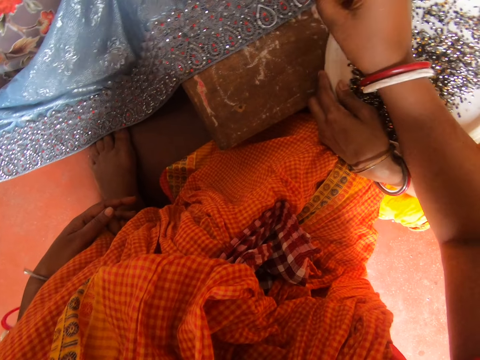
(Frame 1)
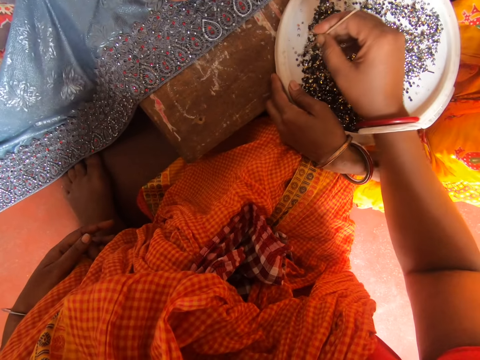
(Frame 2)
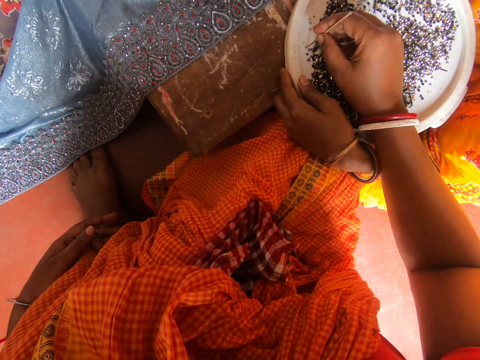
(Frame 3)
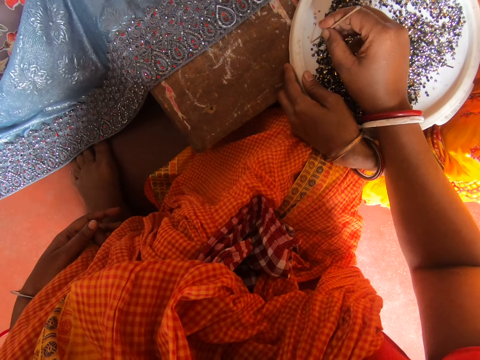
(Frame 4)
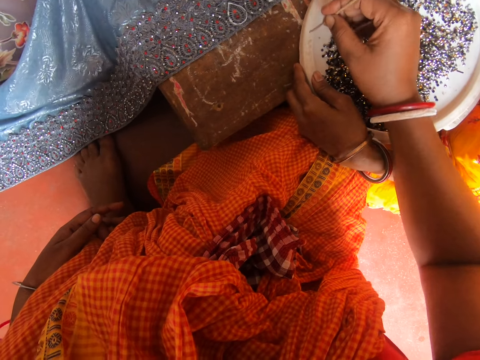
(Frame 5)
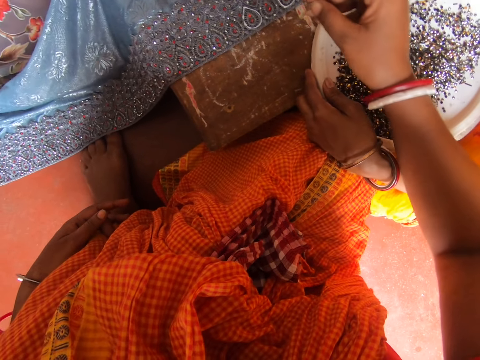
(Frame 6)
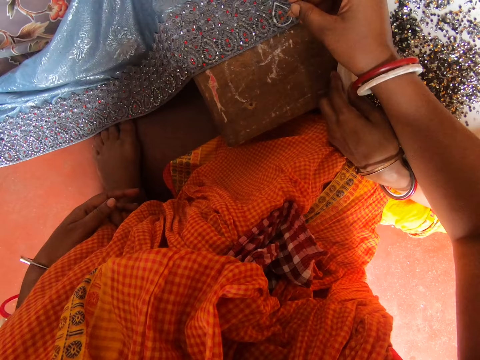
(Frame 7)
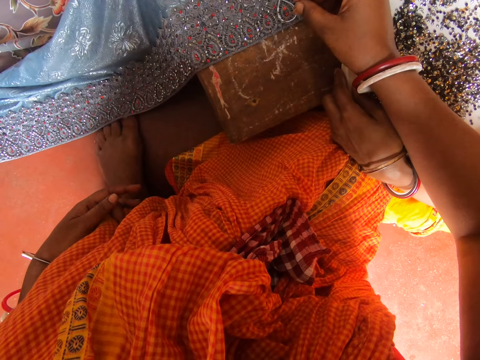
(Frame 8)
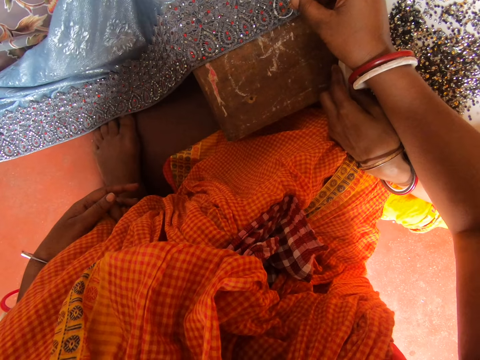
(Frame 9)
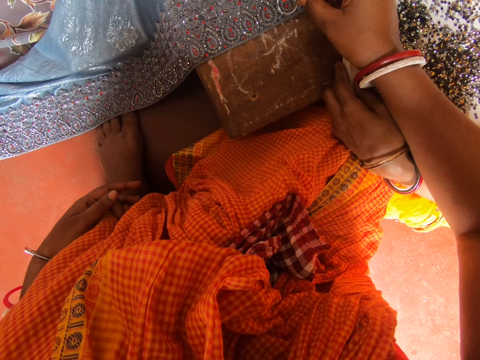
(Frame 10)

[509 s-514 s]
A woman attaches bins on the fabric with a pin.

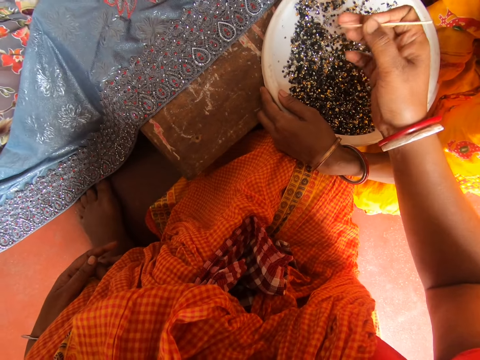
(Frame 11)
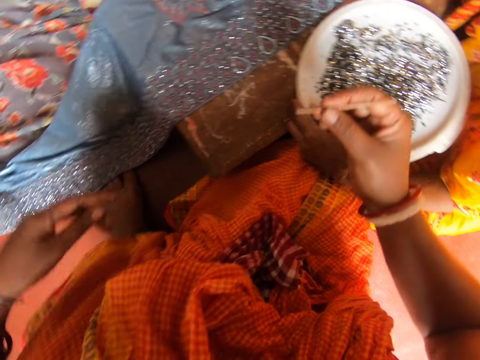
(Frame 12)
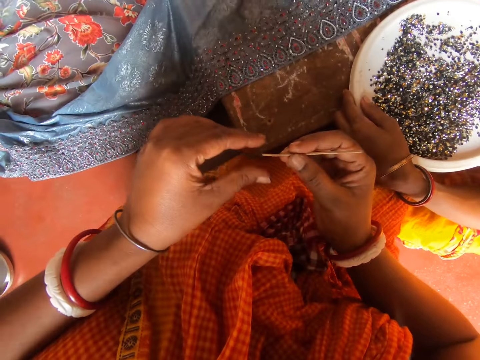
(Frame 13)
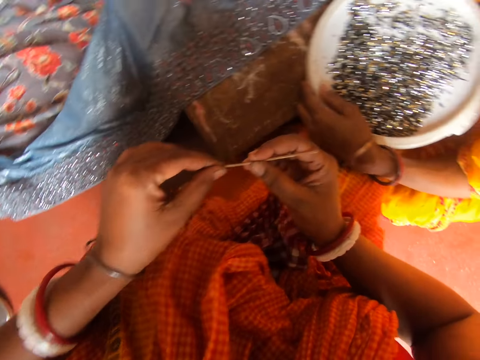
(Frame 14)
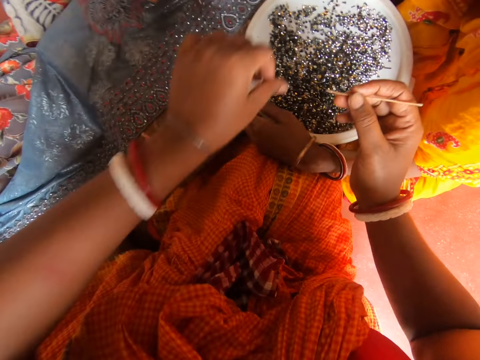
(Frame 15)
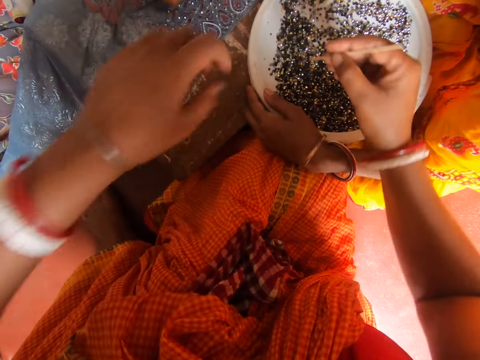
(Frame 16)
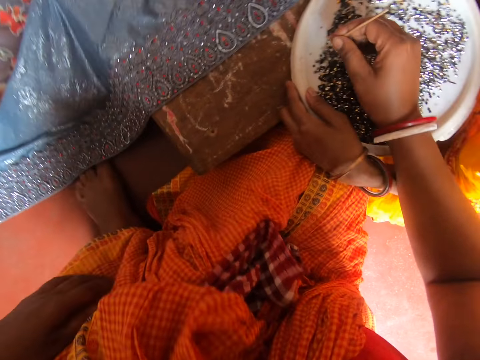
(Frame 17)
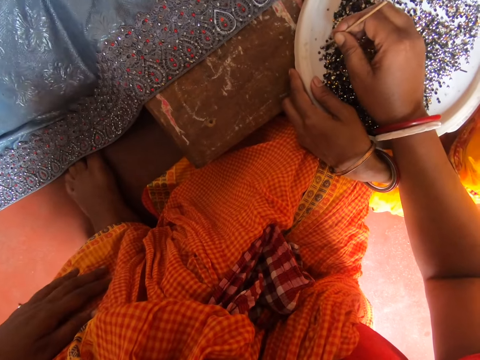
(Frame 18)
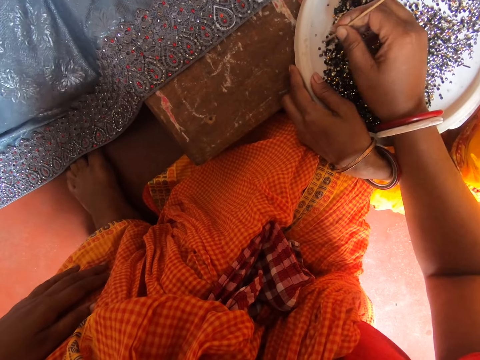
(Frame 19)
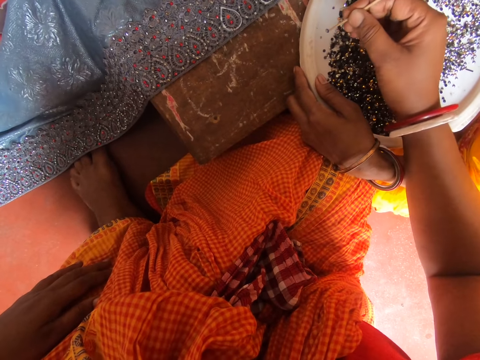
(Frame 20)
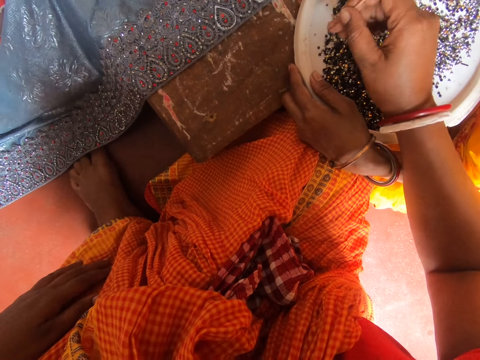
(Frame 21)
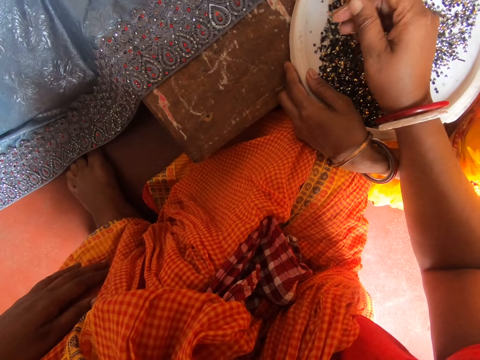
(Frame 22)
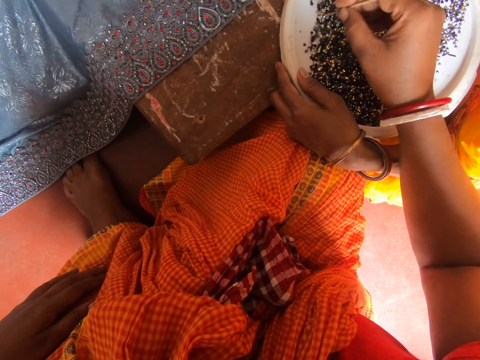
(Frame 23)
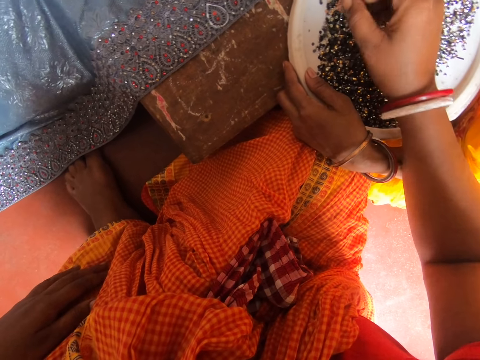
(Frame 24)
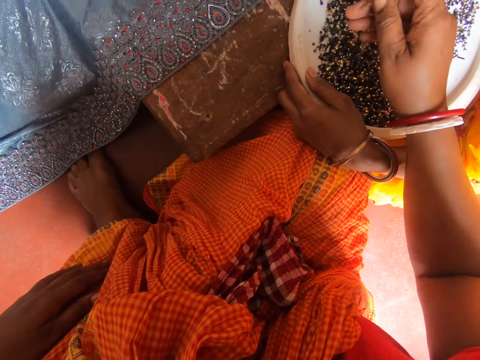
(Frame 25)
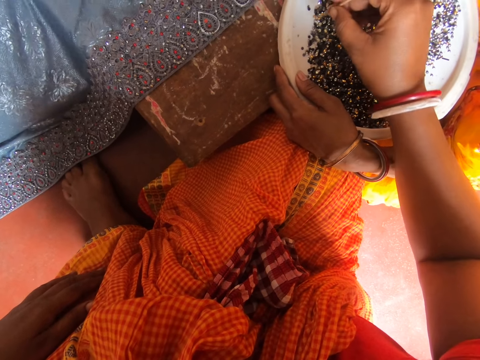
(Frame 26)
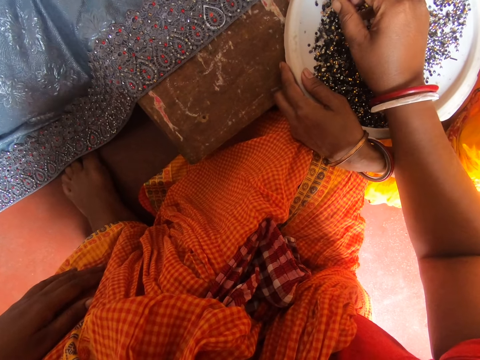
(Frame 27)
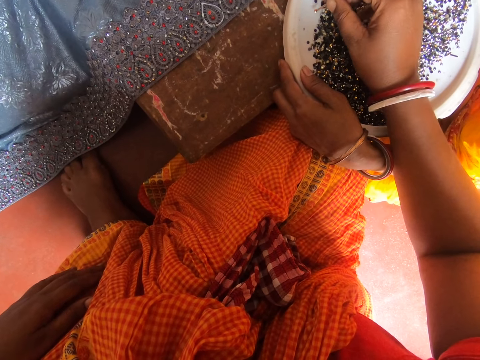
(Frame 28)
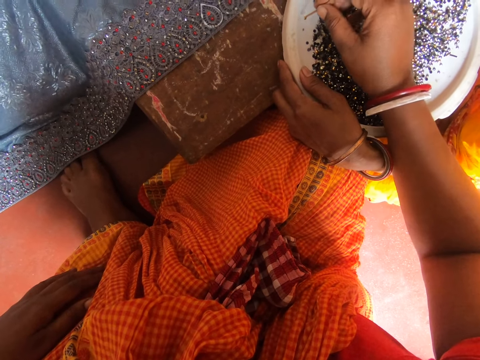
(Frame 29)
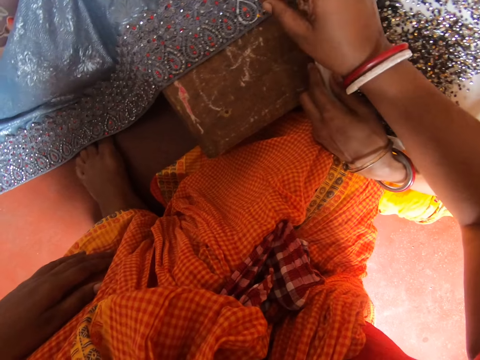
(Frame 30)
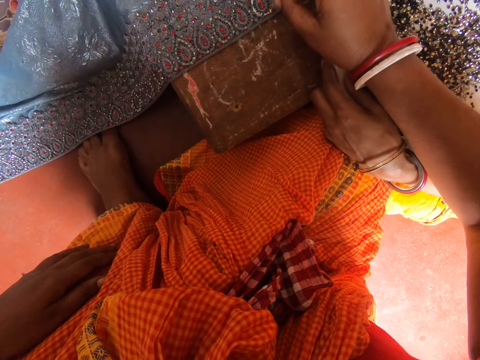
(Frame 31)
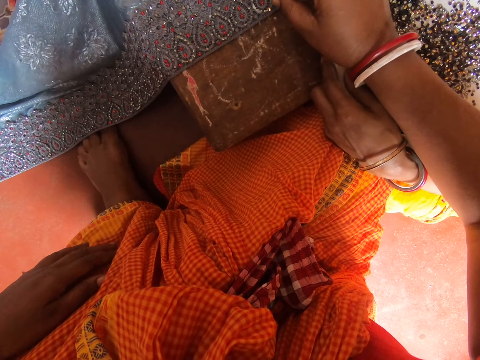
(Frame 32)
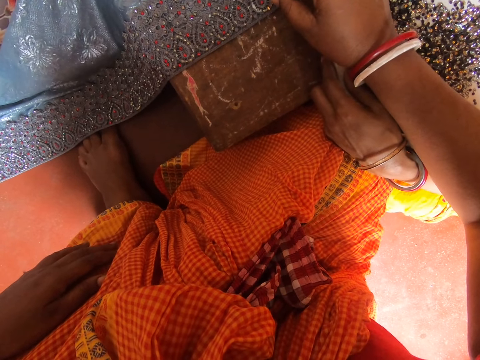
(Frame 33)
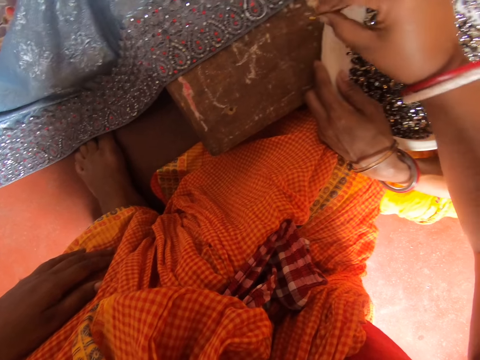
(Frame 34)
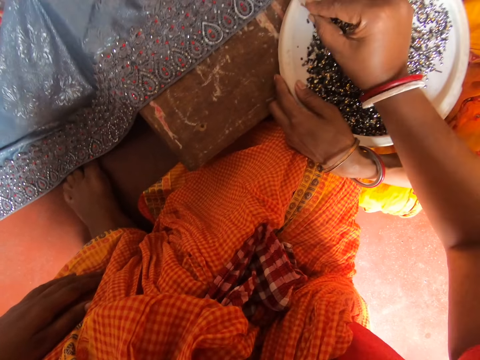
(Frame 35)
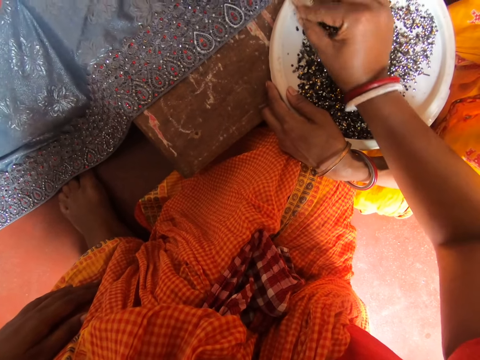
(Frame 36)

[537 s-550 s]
The camera wearer removes a bead from the stick. A woman removes a bin from the pin with the left hand, drops the bin on the tray with the left hand, and picks a bin from the tray with a pin. The camera wearer decorates the cloth with the beads. The woman attaches bins on the fabric with a pin.

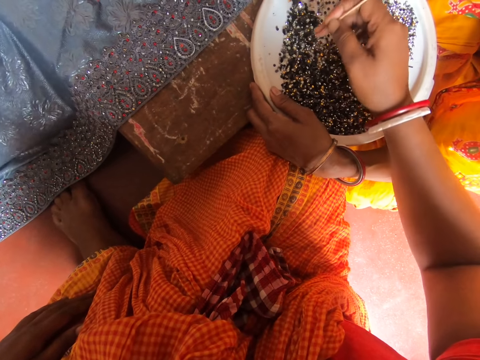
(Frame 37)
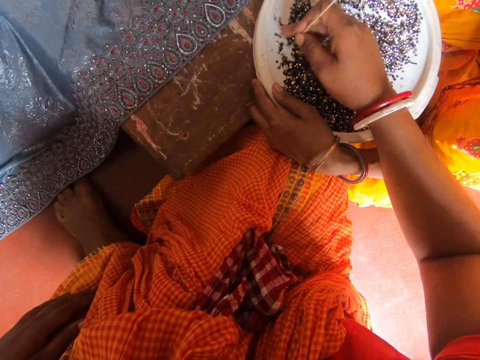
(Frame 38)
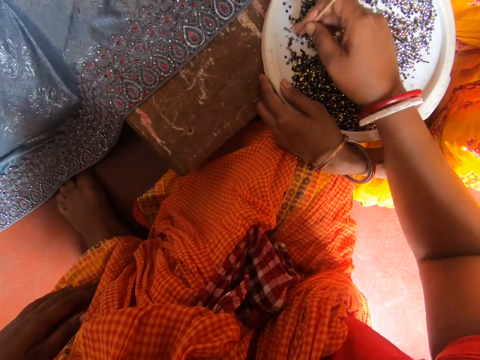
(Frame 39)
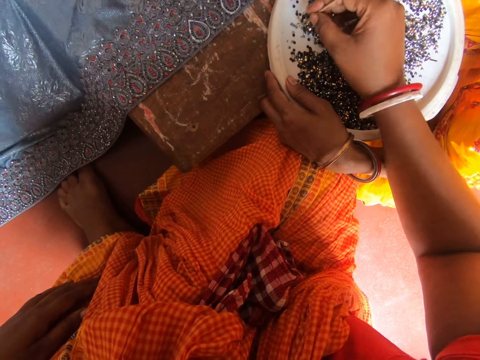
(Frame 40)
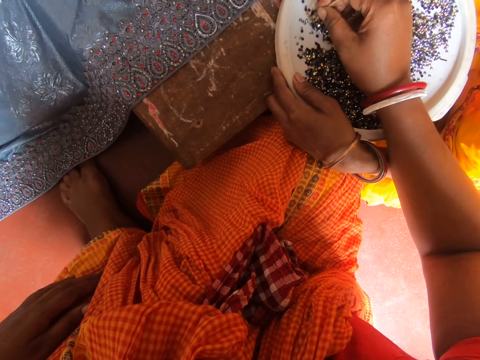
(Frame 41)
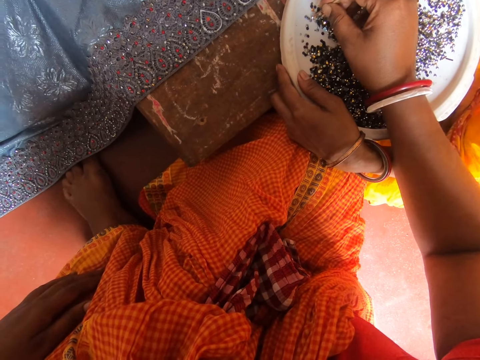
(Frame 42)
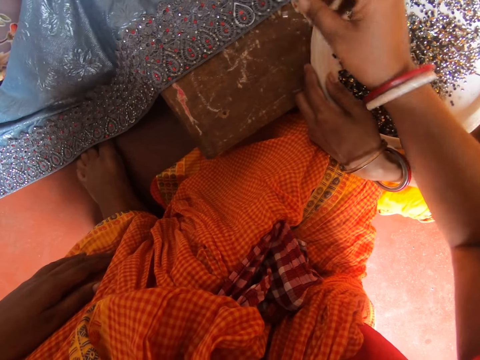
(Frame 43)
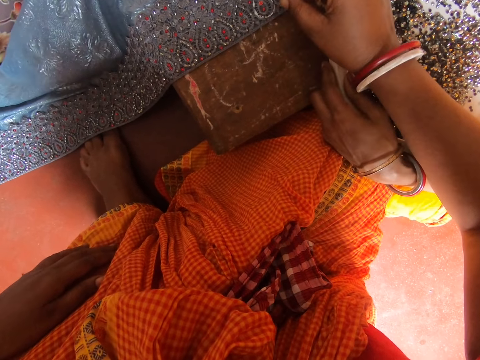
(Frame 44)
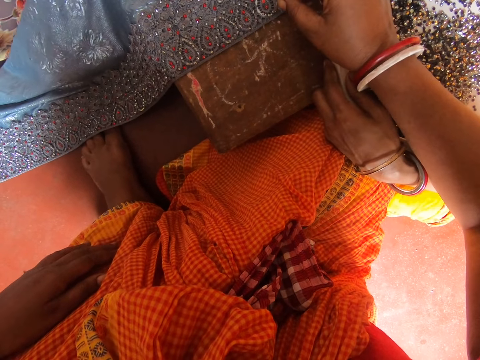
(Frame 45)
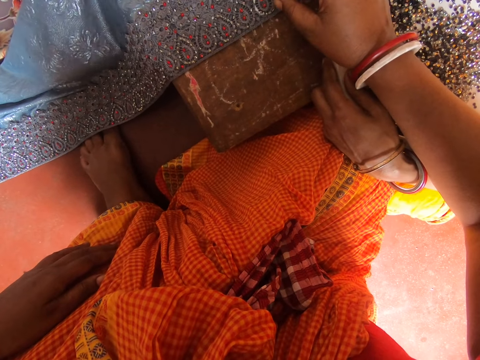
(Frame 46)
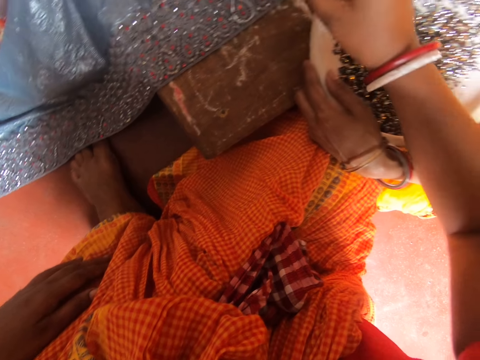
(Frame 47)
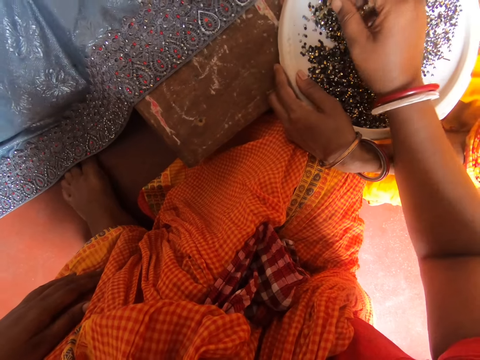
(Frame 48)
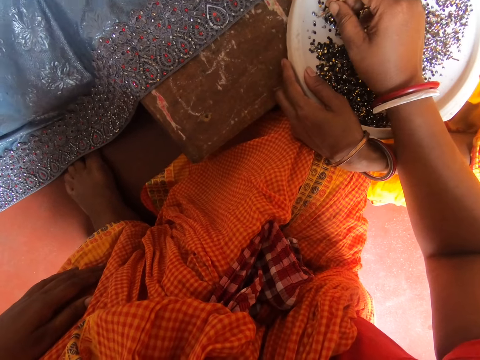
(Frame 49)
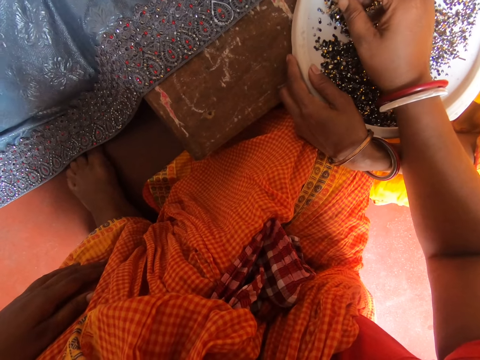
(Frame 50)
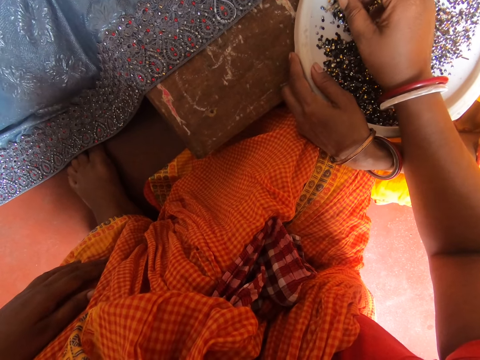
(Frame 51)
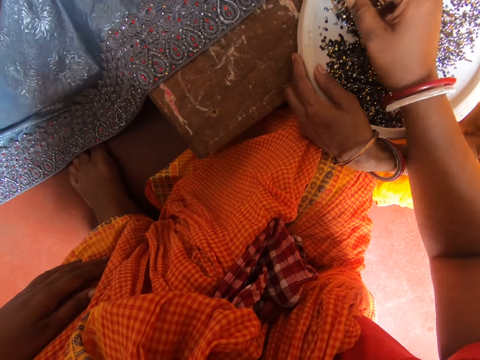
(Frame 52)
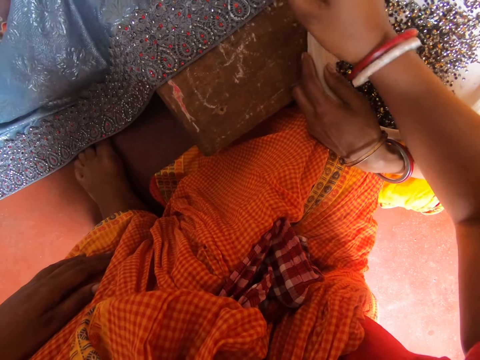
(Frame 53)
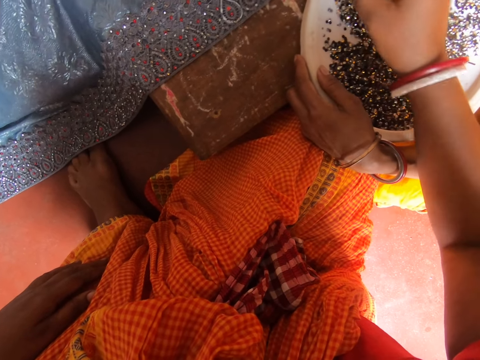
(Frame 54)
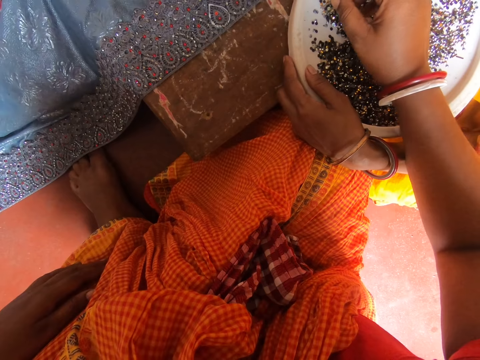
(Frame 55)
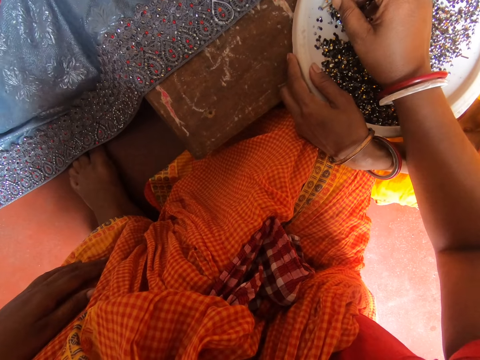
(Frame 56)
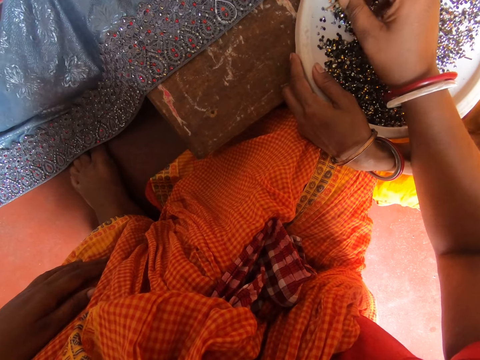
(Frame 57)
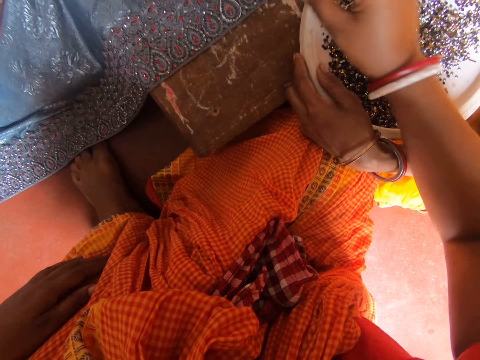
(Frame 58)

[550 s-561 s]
A woman moves bins on the tray with the right hand and attaches bins on the fabric with a pin. The camera wearer picks a bead from a plate with the stick in hand. They put the bead on a fabric on the table. They pick a bead from the plate with the stick in hand.
